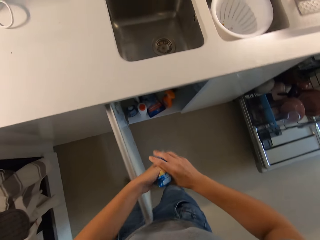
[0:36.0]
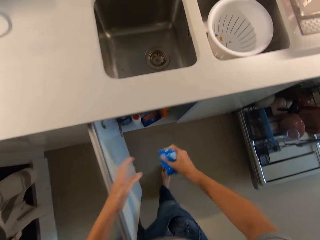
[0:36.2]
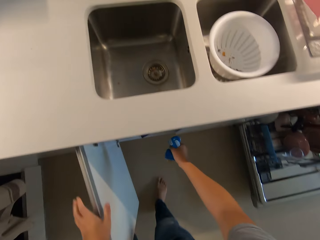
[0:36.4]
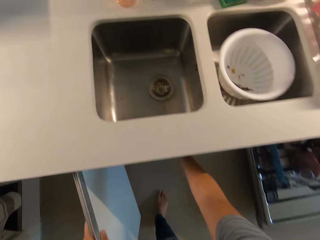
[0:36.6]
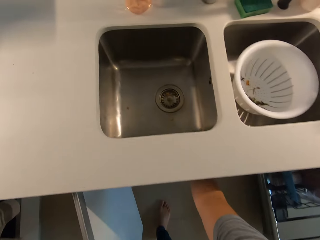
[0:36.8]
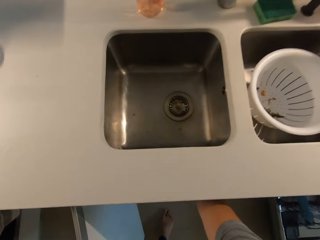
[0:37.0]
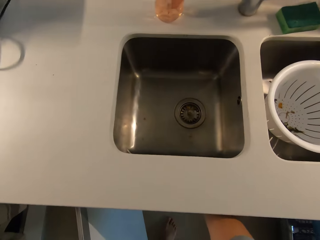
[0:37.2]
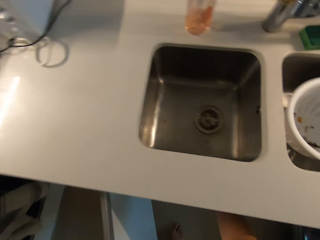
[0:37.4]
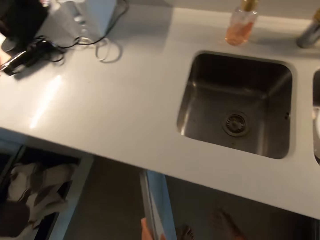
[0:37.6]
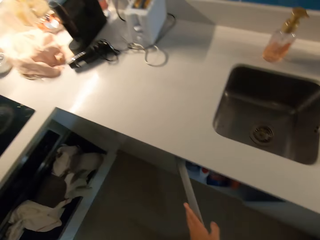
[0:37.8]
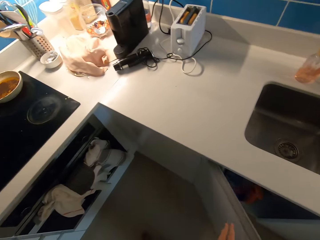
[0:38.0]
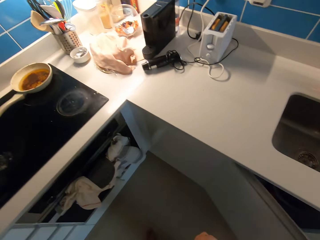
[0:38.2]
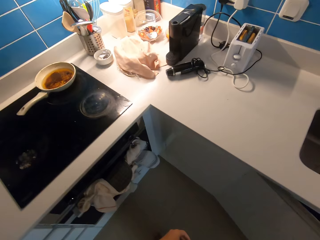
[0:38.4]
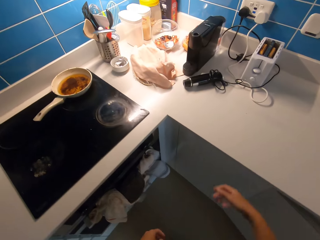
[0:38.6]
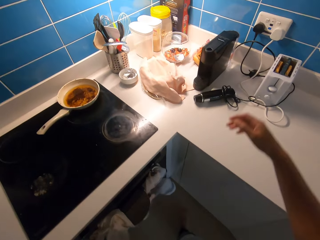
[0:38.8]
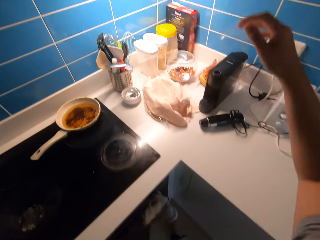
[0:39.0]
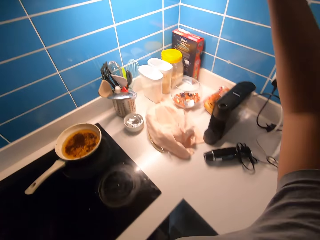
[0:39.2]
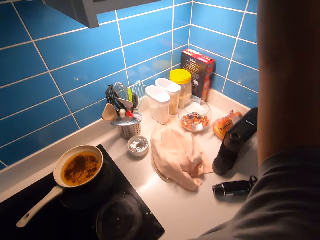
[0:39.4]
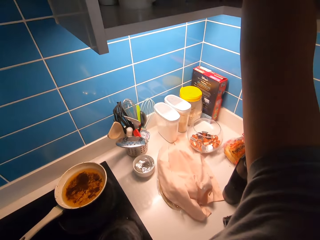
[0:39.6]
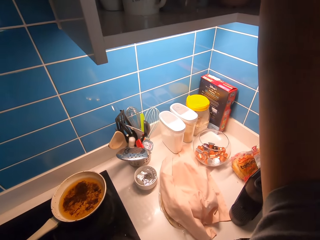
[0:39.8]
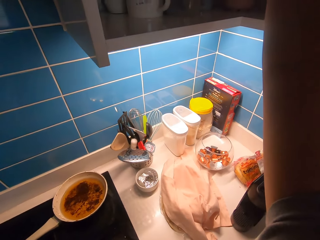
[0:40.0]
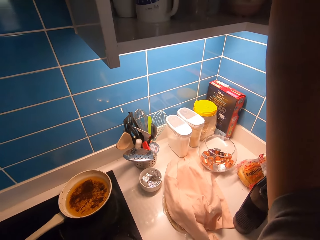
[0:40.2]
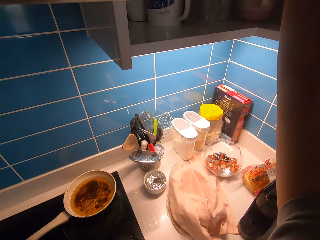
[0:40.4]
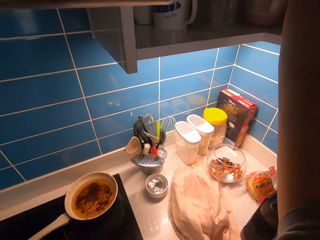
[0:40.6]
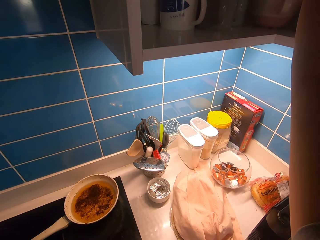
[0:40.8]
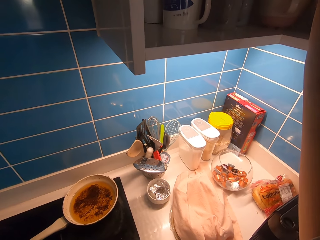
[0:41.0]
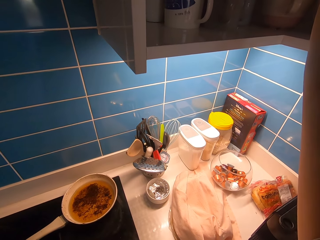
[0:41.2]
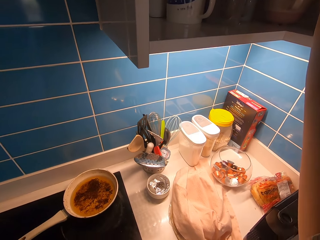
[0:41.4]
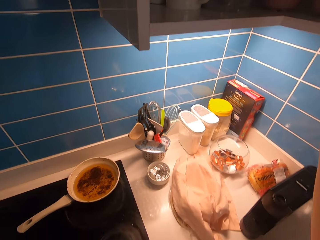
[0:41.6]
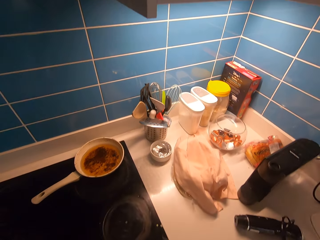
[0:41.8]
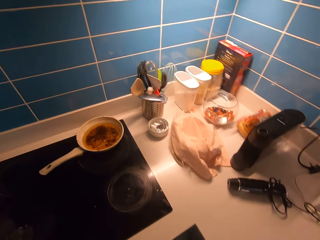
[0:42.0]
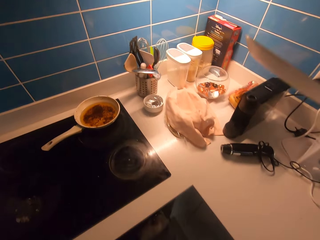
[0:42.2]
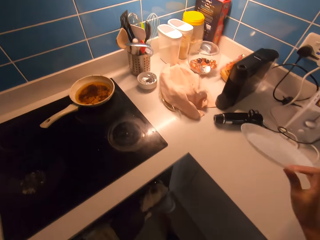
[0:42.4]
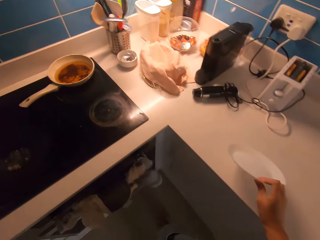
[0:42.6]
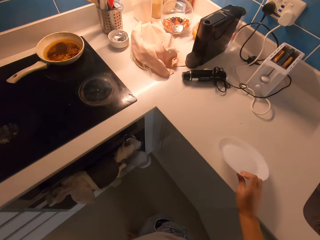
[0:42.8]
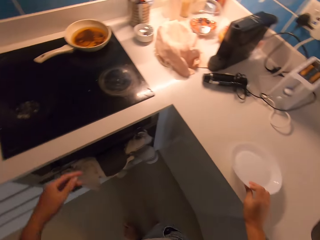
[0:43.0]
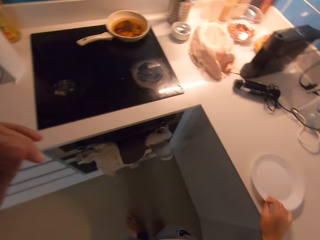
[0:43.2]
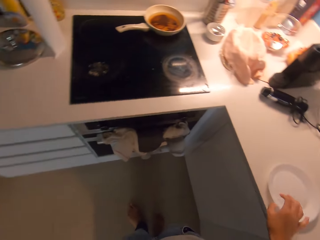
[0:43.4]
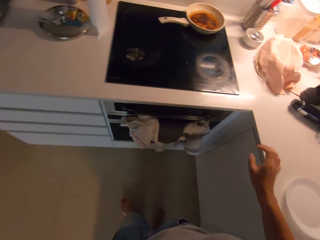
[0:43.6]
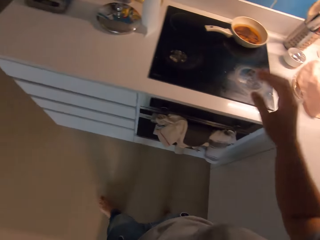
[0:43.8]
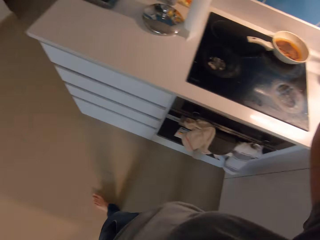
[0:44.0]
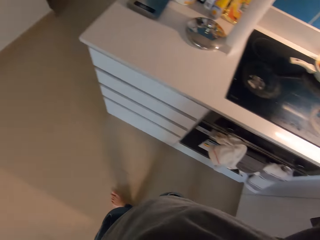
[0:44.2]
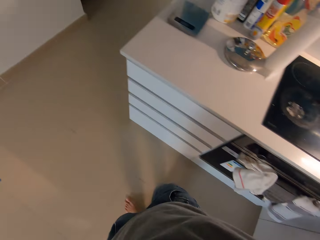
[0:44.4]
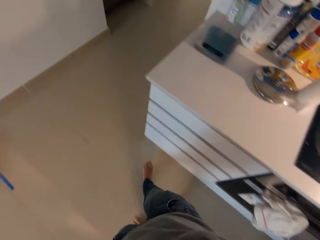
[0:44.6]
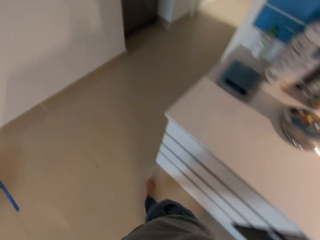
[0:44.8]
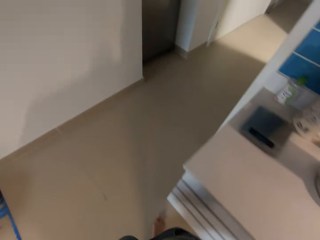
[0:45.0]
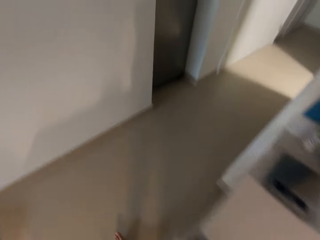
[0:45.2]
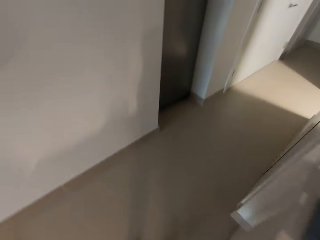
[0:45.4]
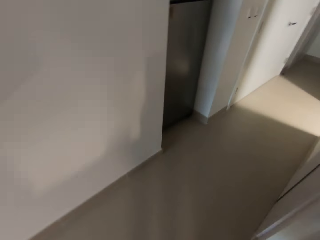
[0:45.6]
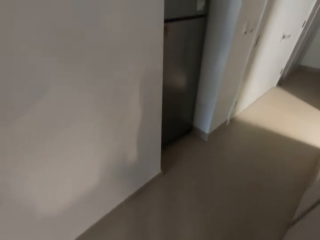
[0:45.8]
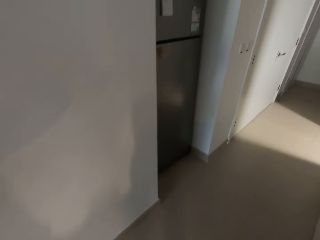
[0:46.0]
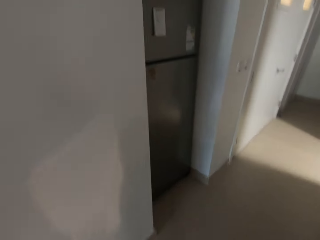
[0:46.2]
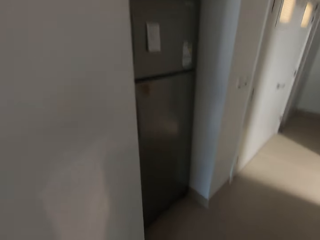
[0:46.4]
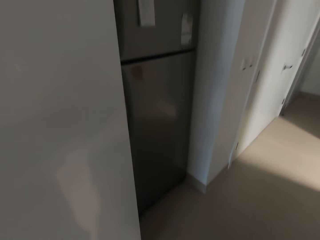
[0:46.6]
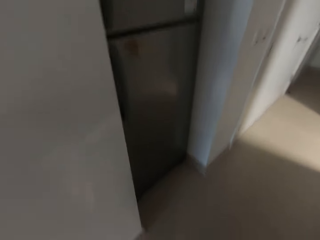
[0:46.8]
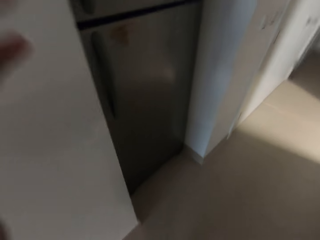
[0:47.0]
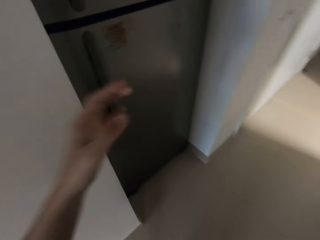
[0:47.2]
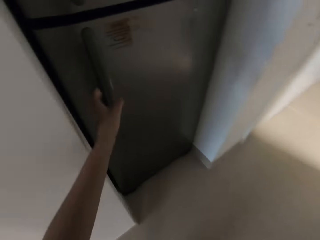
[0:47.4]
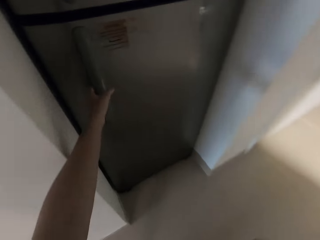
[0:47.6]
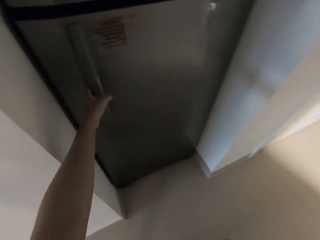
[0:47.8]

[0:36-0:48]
The camera wearer passes the nylon to her right hand. She puts the nylon in the cabinet with her right hand. She closes the cabinet with her left hand. She picks up a plate from a top cabinet with her right hand. She puts the plate on the table top with her right hand. She walks around a room. She walks toward the refrigerator.

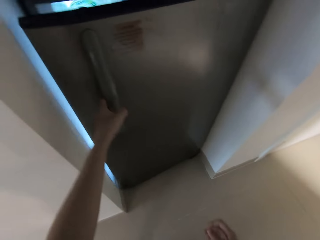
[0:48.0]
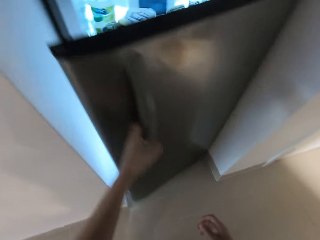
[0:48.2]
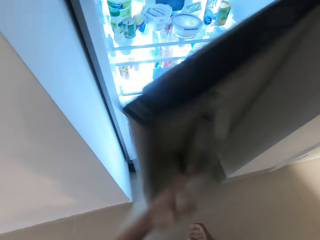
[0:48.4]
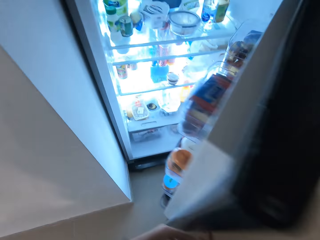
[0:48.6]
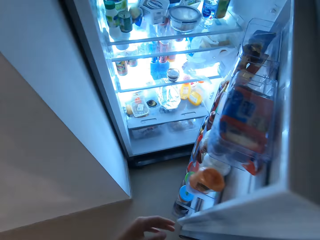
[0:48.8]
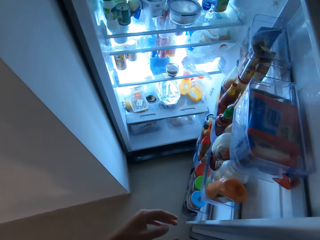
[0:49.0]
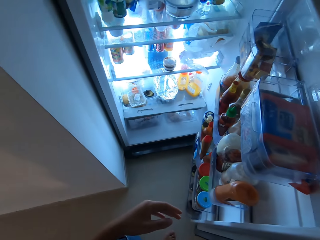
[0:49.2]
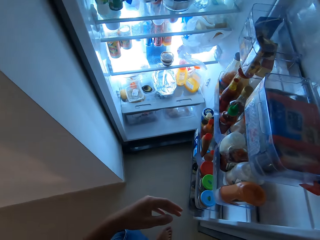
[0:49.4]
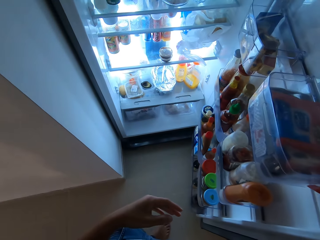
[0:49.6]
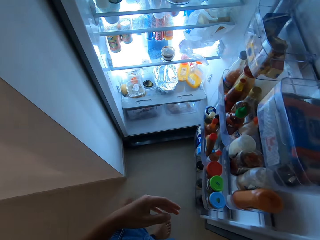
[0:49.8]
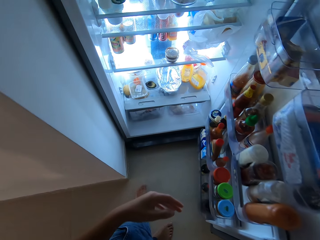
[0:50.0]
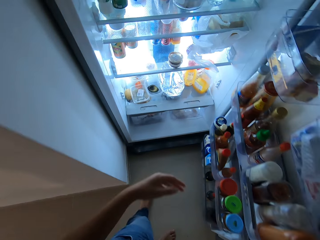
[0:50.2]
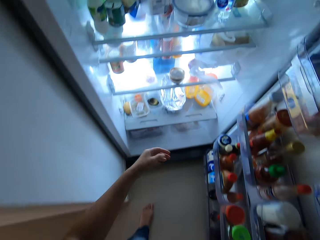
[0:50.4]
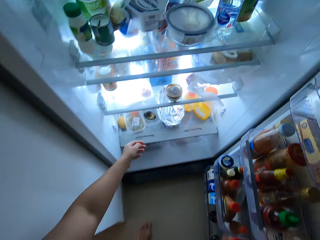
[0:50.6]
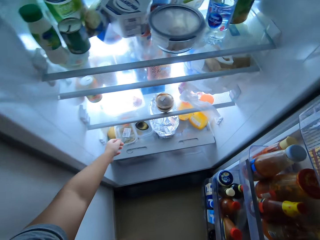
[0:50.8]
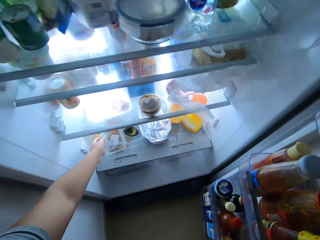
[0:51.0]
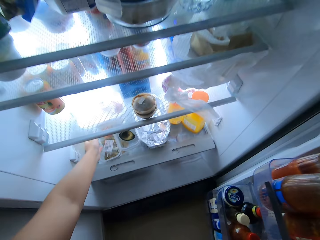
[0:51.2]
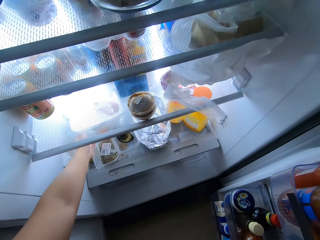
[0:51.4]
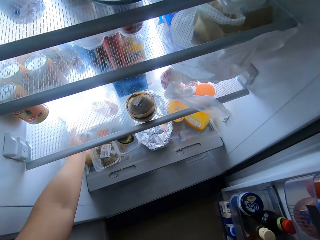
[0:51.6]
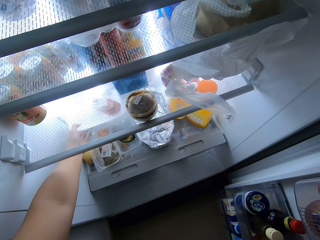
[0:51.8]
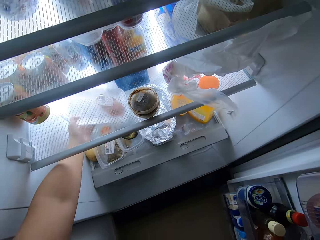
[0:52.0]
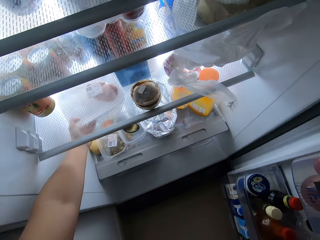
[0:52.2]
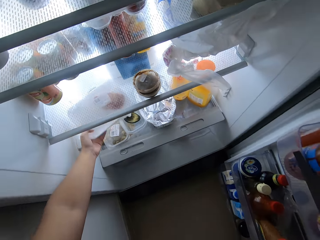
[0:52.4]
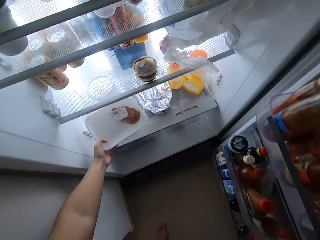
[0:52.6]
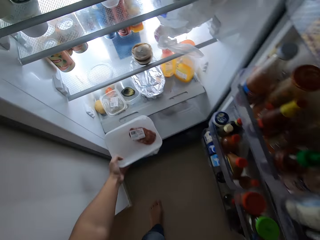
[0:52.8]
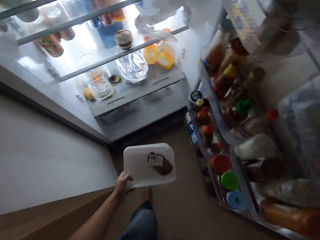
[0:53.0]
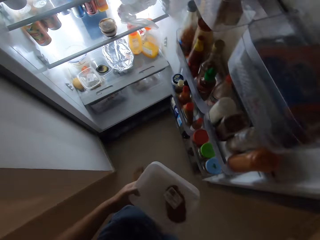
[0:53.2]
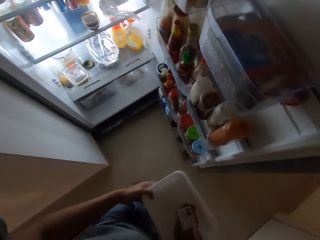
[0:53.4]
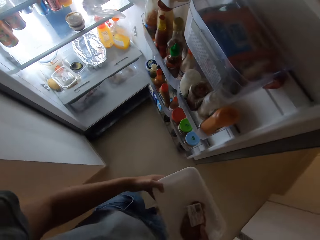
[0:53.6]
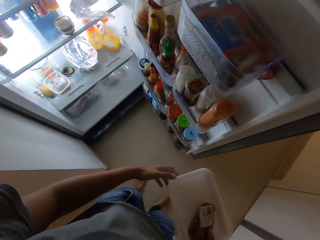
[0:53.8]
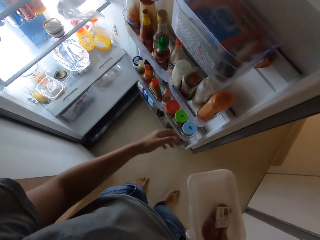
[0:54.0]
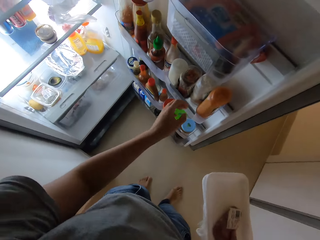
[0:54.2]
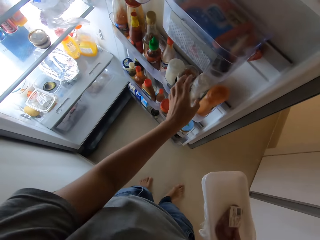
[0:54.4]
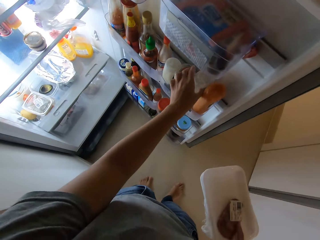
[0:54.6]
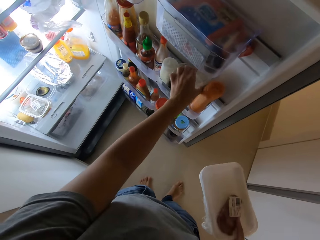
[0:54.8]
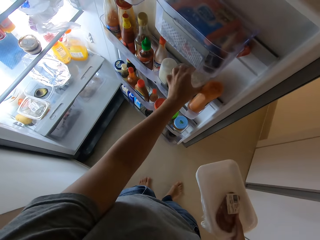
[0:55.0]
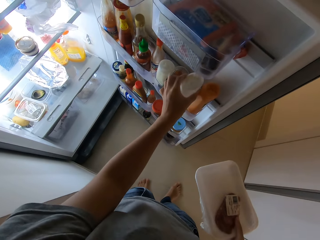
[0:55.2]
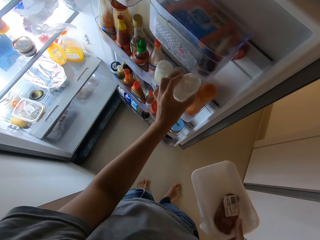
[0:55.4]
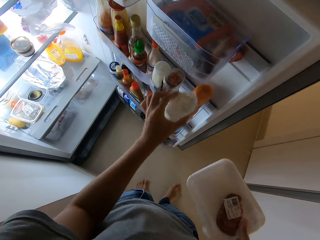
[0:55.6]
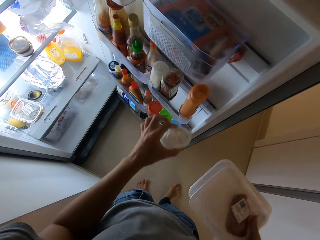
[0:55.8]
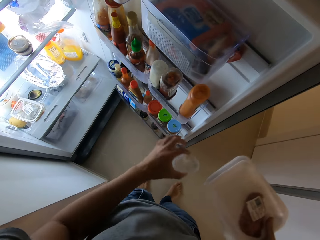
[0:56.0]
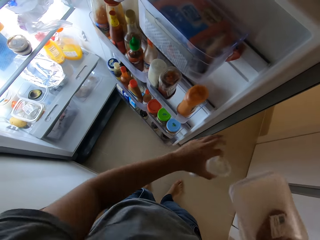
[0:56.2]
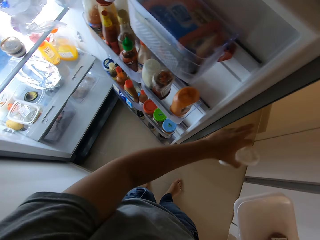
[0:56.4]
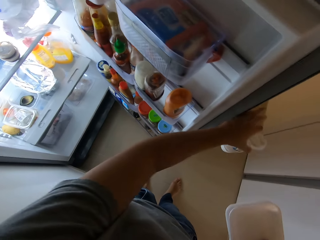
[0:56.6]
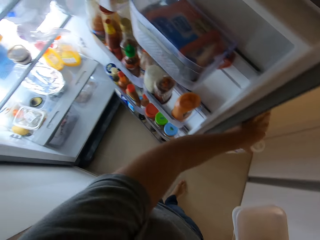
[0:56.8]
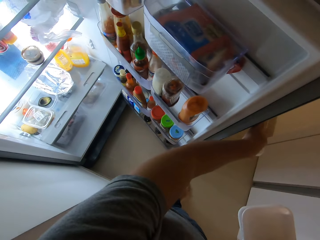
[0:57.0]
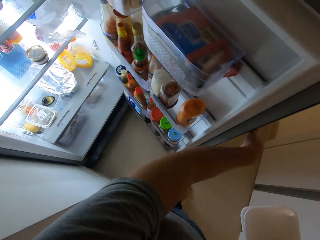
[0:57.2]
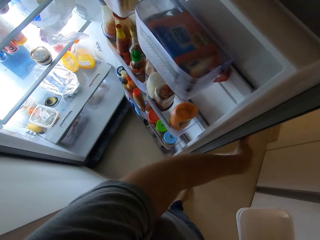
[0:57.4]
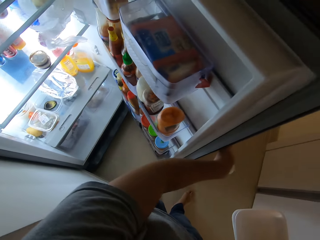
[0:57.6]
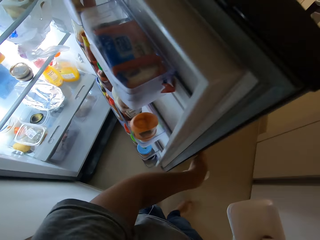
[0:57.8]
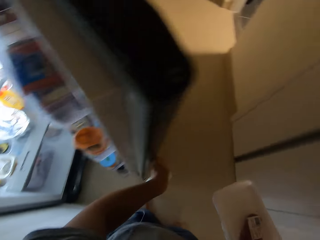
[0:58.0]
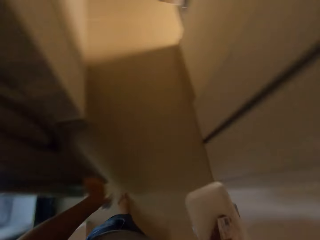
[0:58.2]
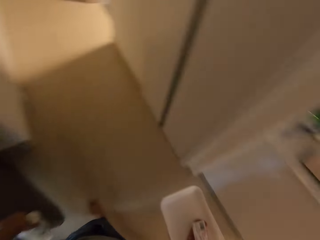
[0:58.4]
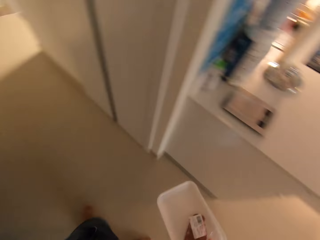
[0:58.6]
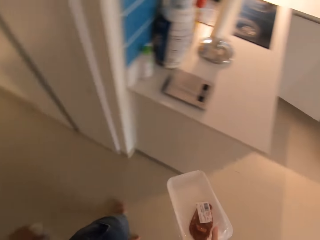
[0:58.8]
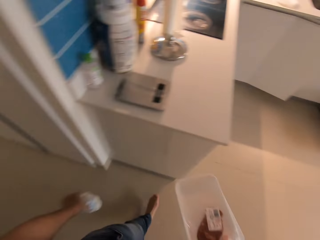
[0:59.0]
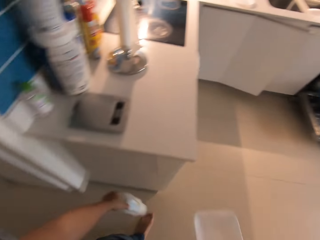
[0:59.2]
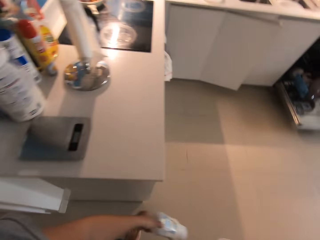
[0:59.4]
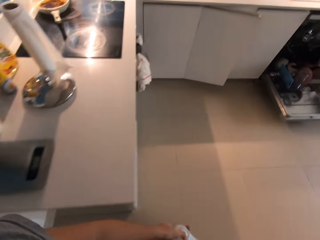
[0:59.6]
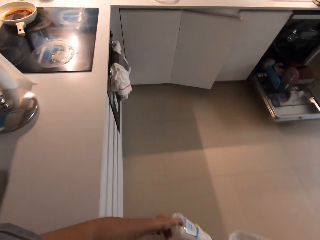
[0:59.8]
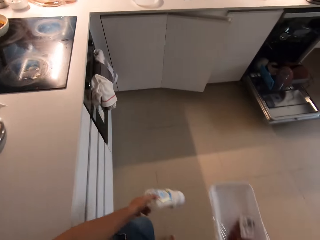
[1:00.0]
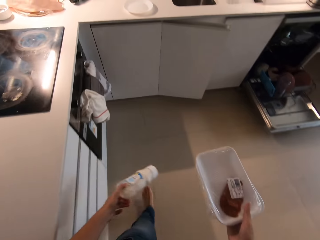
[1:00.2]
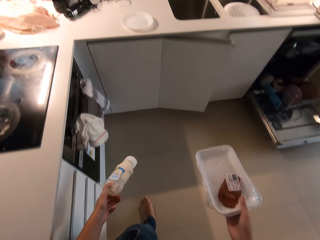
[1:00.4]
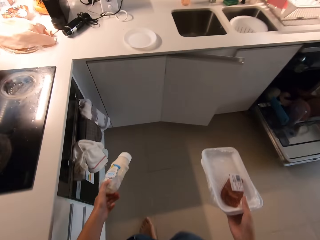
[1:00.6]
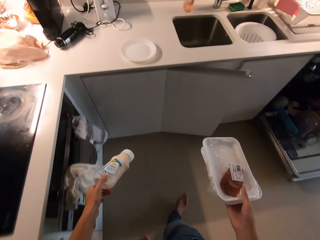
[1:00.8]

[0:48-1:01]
The camera wearer opens the refrigerator door with her left hand. She holds the refrigerator door with her right hand. She picks up a plate of beef and a plate of ham together from the refrigerator with her right hand. She passes the plate of beef and the plate of ham together to her right hand. She picks up a bottle of cream from the refrigerator with her left hand. She closes the refrigerator door with her left hand. She walks around a room.
